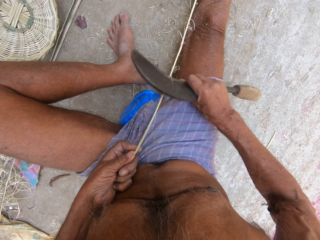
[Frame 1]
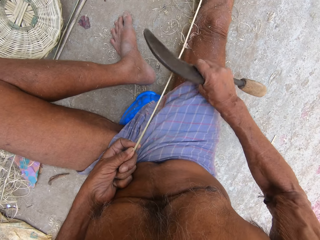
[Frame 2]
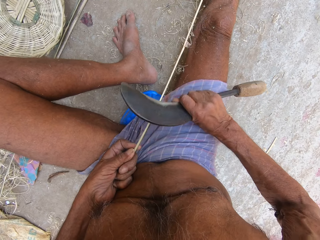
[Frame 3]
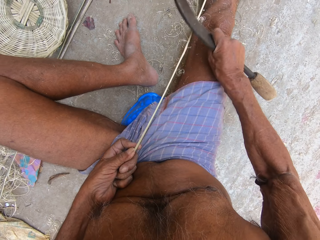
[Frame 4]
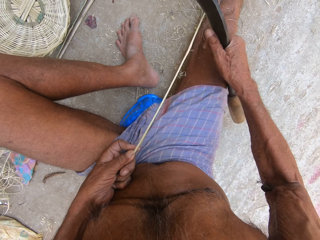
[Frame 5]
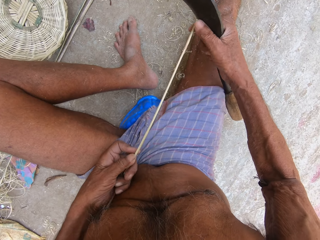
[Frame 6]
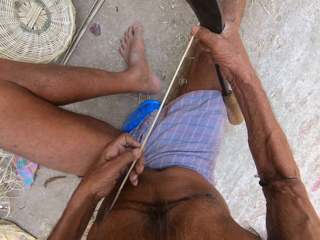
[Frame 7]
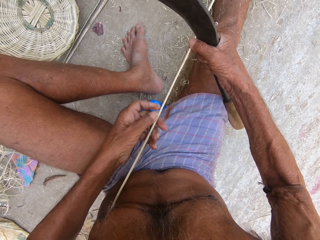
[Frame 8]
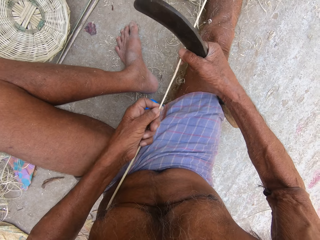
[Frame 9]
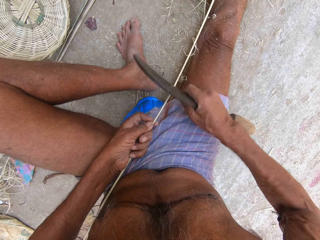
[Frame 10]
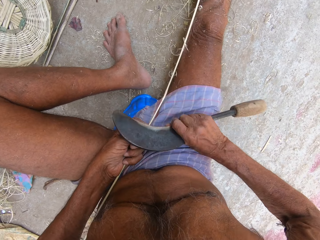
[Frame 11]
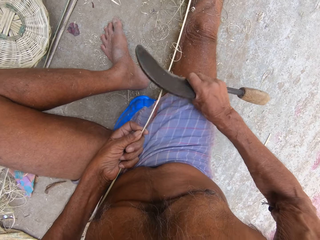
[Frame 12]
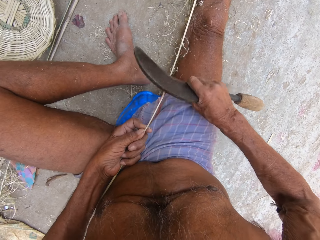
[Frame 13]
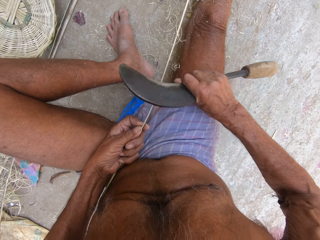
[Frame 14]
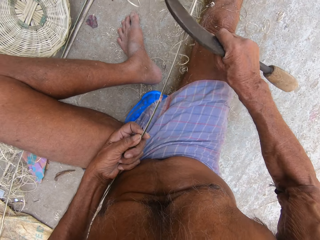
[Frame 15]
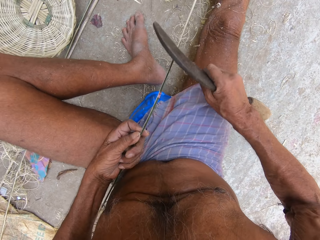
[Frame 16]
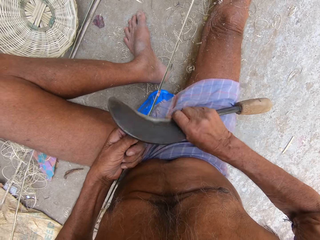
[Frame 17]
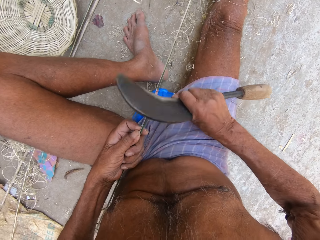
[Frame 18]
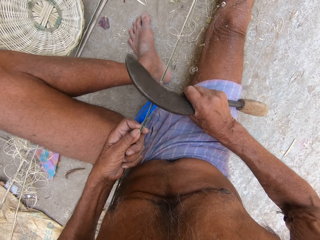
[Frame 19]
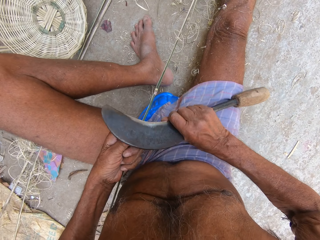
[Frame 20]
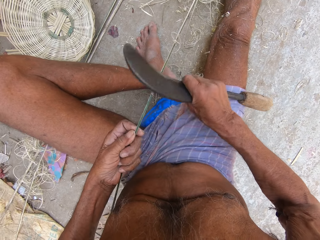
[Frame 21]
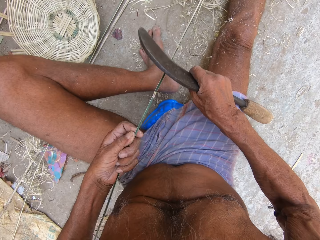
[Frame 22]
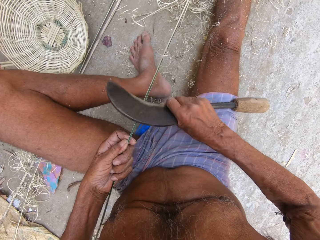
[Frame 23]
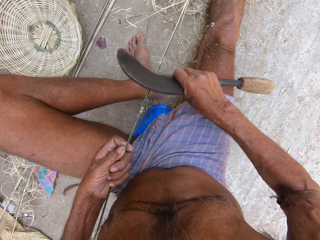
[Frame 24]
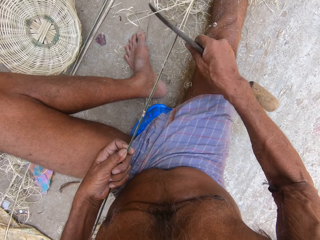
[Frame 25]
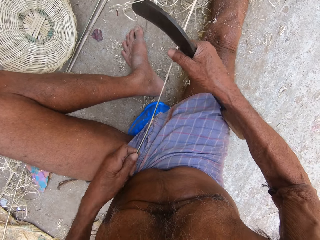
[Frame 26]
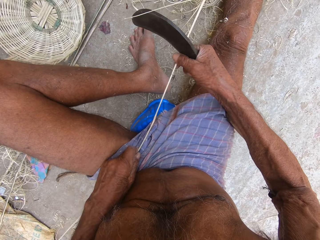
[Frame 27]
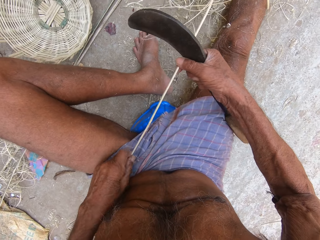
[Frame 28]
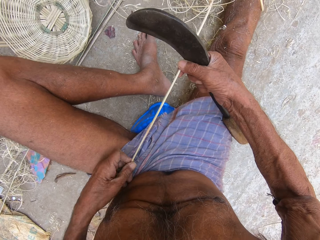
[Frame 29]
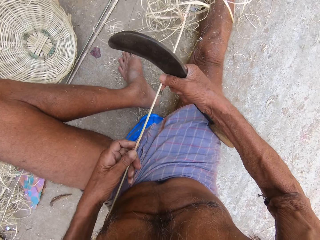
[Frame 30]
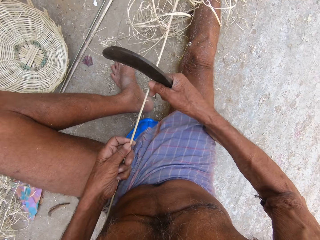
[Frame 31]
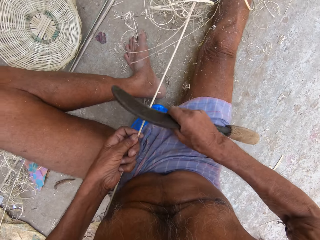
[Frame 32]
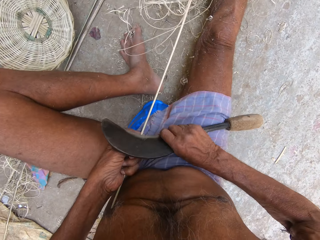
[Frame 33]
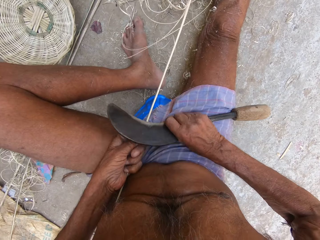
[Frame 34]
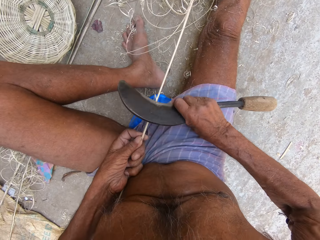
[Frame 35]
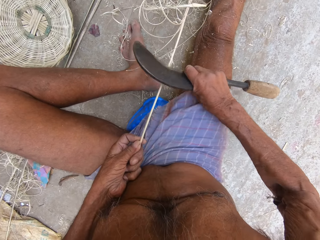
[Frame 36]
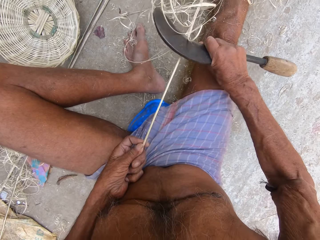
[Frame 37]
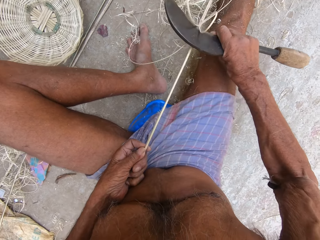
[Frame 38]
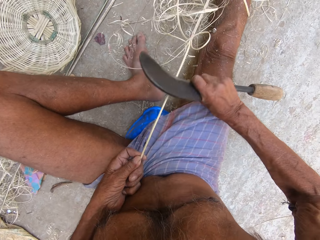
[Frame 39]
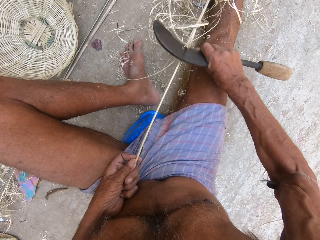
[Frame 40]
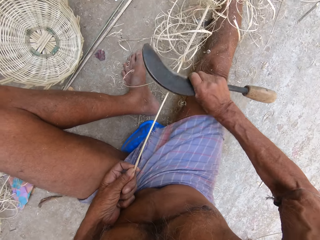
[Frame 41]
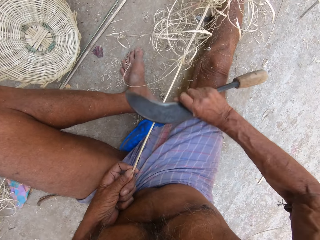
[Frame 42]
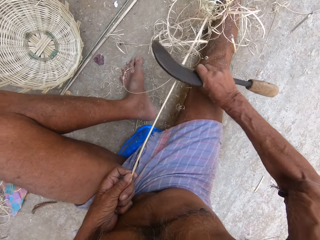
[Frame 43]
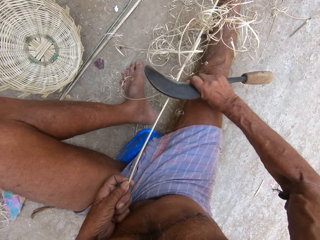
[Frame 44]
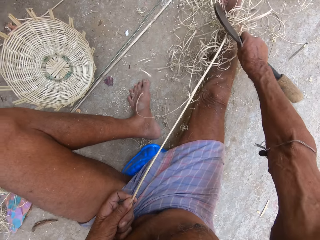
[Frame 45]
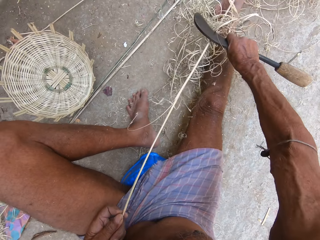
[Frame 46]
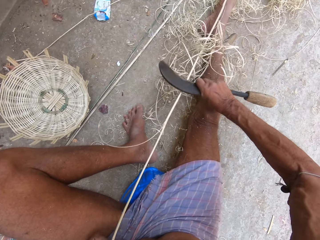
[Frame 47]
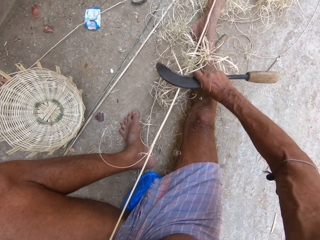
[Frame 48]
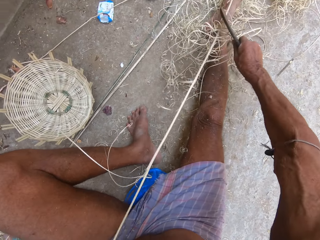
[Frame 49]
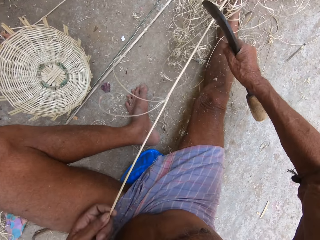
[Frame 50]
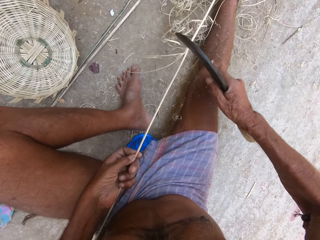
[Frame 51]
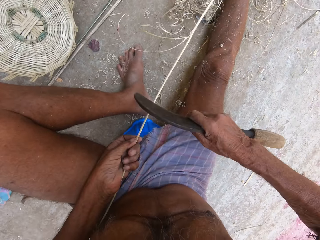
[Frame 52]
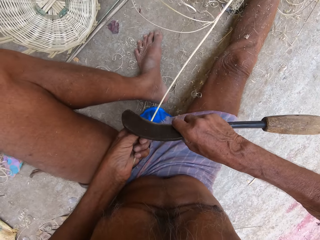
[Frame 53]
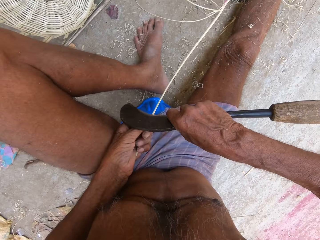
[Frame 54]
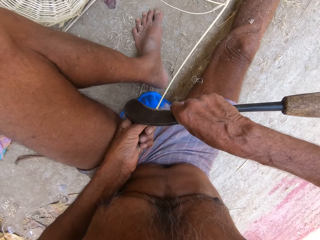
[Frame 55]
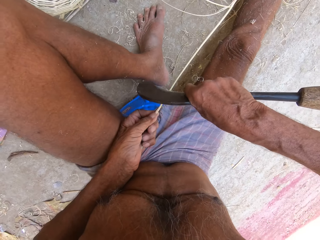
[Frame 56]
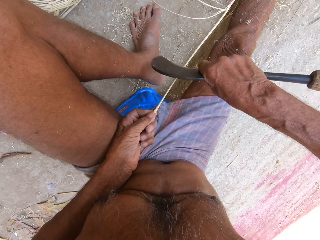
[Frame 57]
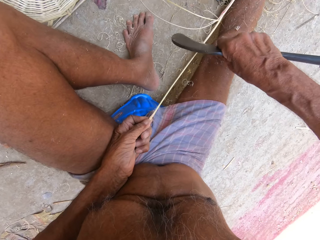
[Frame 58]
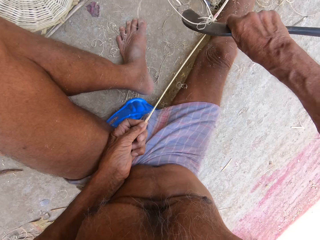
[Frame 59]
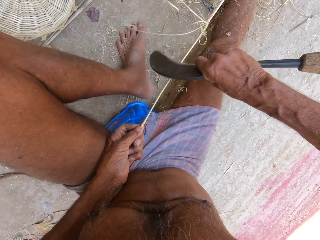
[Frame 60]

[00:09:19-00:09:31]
The camera wearer moves the hand upwards on the plant fiber. He shapes the plant fiber with the knife. He holds the bamboo stick with both hands. He turns the plant fiber. He moves the hand upwards on the plant fiber. He shaves the bamboo stick in his left hand with the sickle in his right hand.

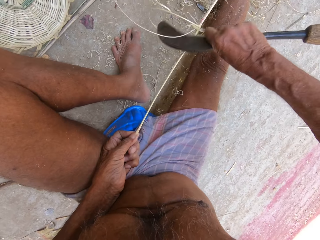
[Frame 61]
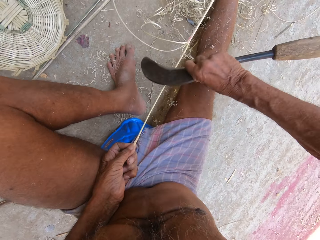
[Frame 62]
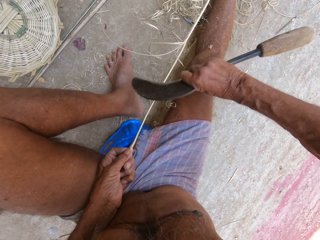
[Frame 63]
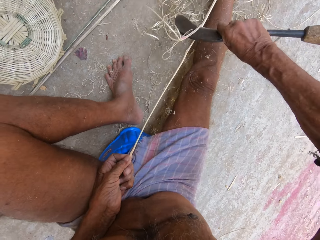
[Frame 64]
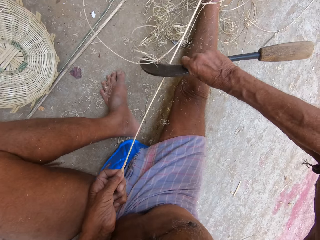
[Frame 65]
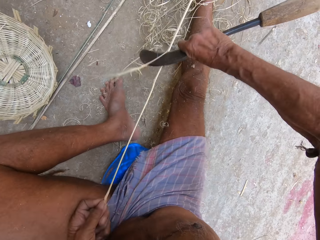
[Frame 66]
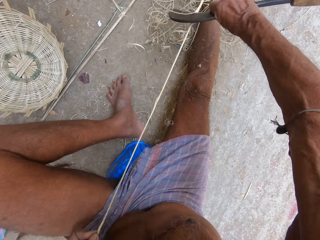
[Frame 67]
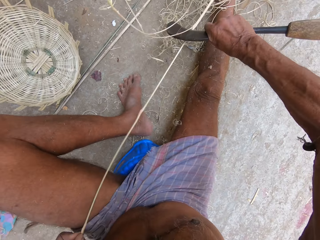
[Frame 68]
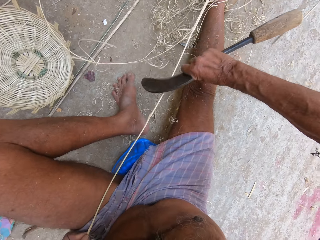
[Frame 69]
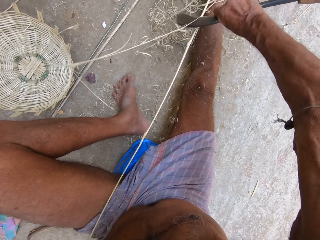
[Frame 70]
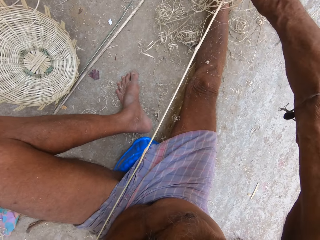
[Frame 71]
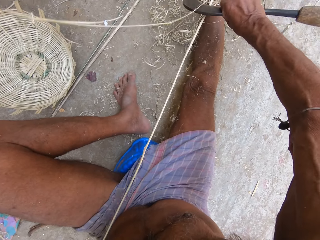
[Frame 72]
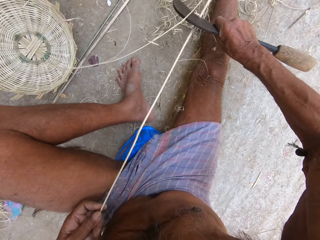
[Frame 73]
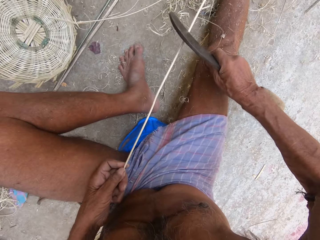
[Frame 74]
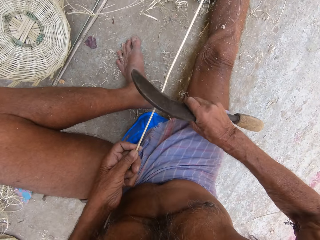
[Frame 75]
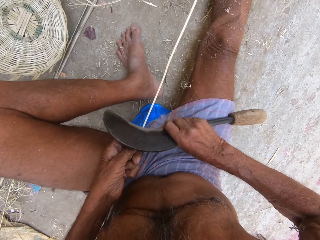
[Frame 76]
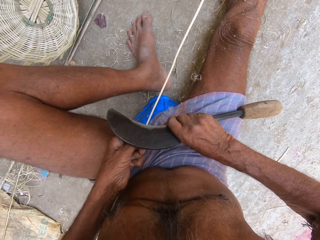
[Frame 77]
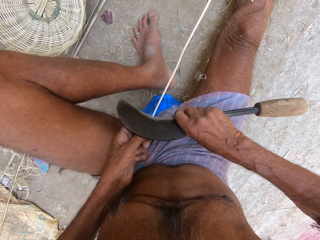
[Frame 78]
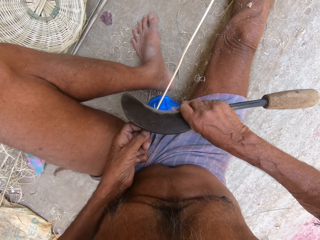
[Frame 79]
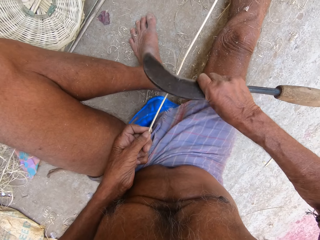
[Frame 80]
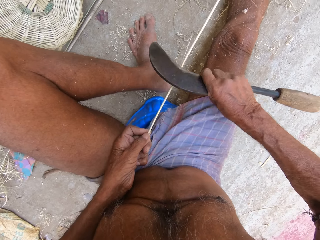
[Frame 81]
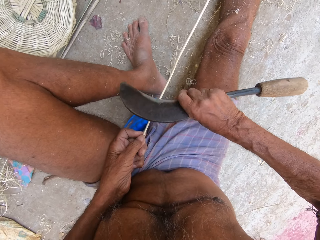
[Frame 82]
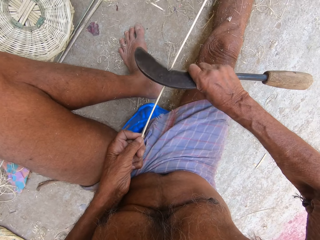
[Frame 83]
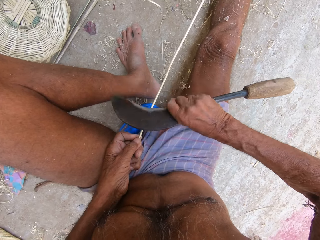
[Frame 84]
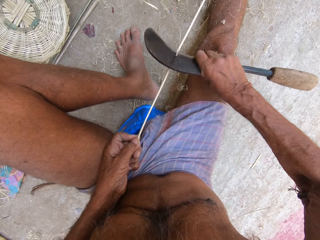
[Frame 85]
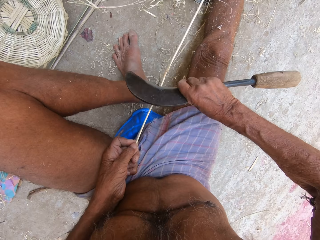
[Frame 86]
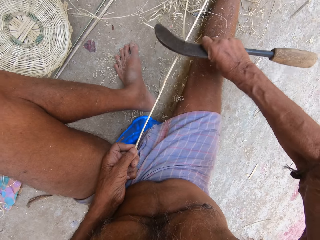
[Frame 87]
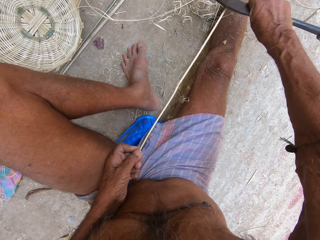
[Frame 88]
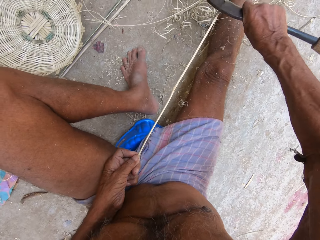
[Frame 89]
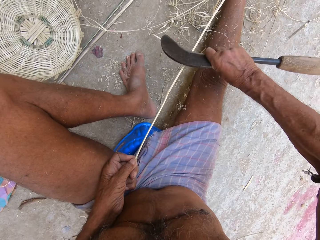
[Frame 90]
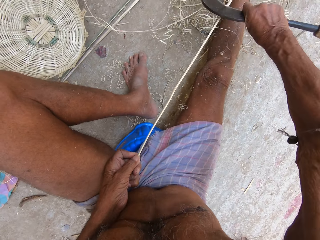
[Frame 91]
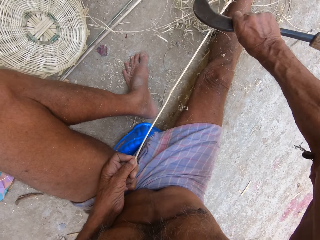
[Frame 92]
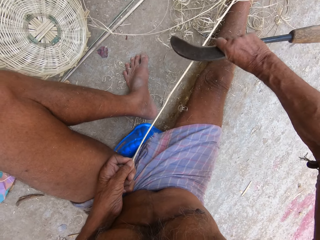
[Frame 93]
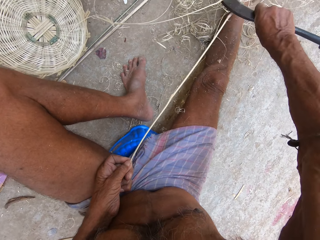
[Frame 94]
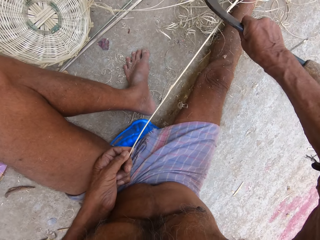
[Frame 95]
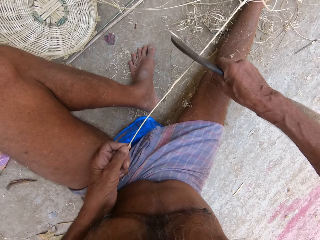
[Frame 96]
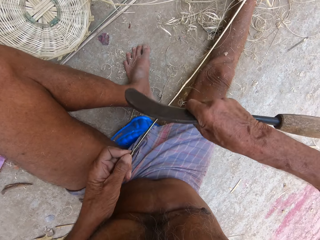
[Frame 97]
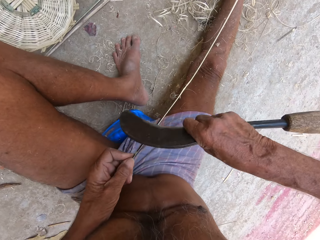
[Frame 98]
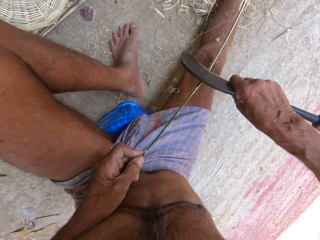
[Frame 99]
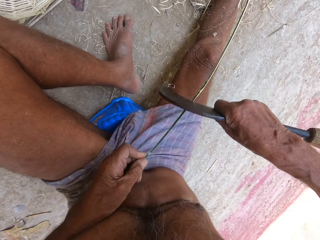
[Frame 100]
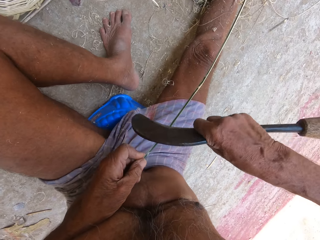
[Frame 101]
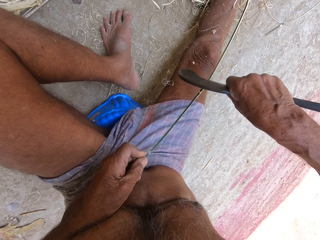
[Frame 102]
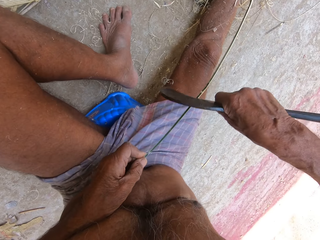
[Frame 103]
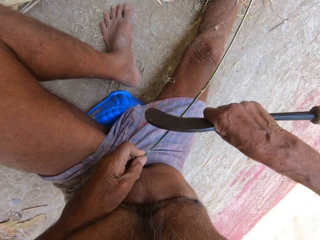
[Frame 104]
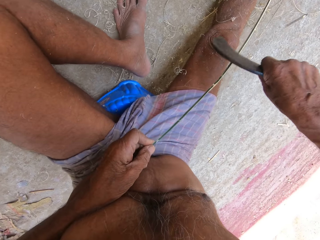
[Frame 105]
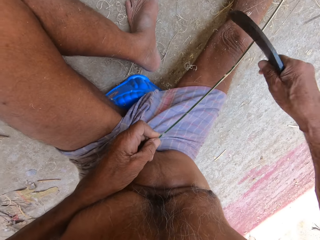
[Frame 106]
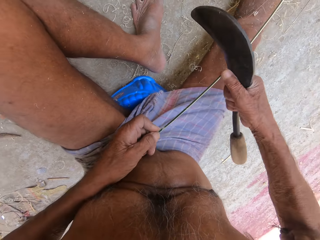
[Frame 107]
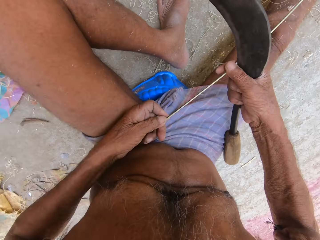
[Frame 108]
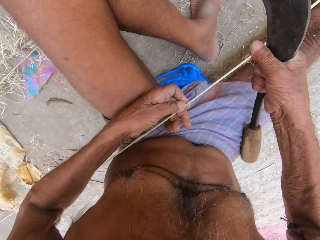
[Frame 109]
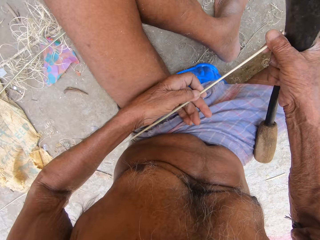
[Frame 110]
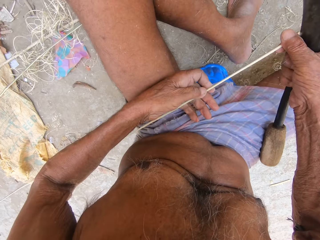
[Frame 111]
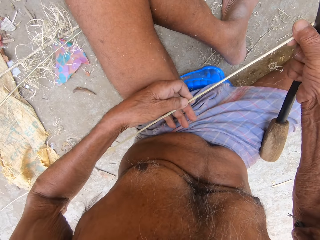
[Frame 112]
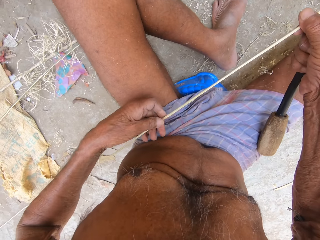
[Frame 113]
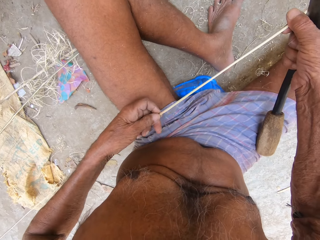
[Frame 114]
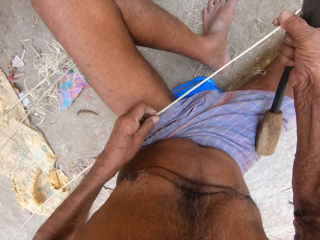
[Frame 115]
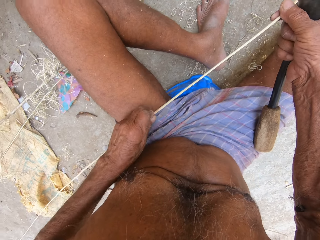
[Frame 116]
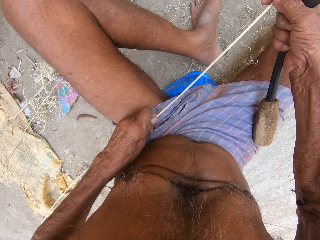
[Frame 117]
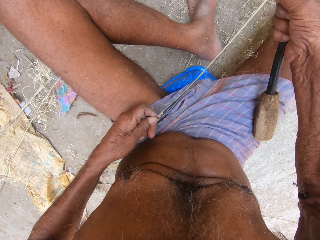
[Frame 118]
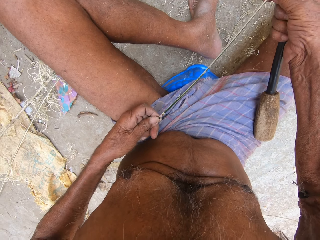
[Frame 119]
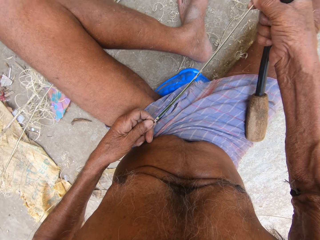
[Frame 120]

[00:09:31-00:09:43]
The camera wearer shapes the plant fiber with the knife. They turn the plant fiber sideways. They turn the plant fiber sideways again.
